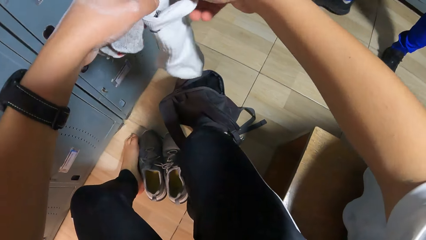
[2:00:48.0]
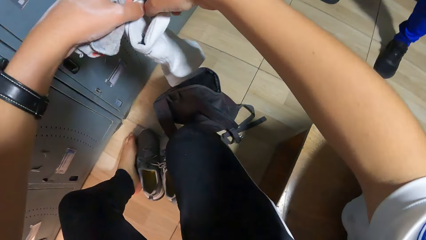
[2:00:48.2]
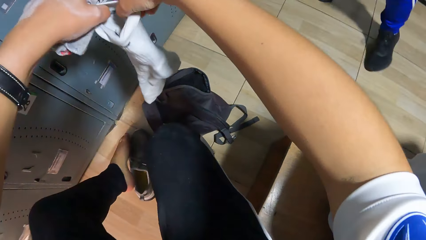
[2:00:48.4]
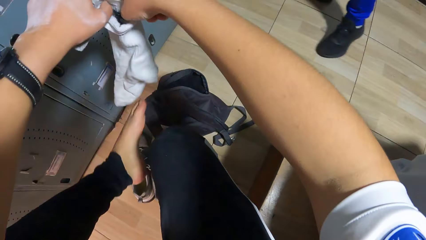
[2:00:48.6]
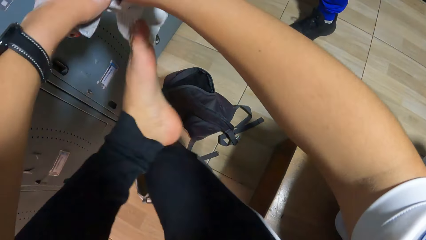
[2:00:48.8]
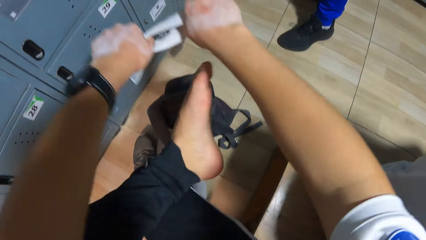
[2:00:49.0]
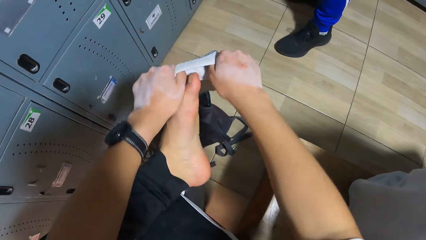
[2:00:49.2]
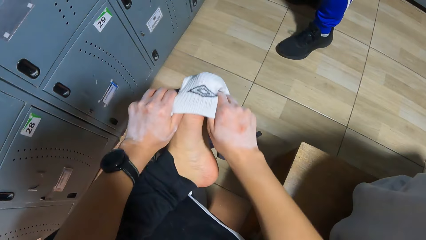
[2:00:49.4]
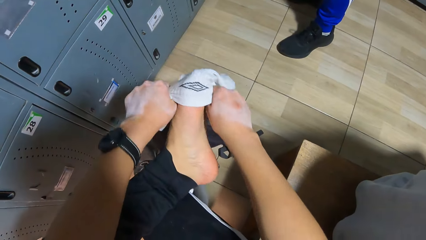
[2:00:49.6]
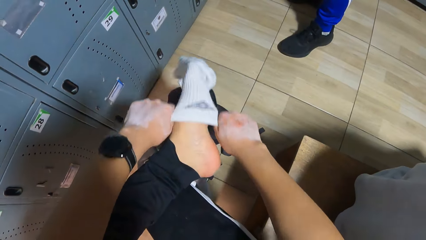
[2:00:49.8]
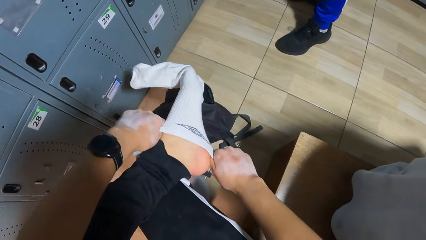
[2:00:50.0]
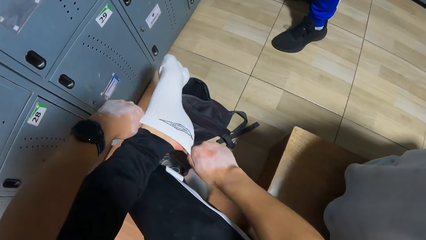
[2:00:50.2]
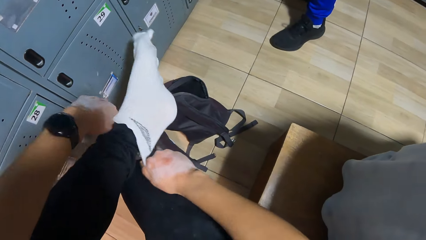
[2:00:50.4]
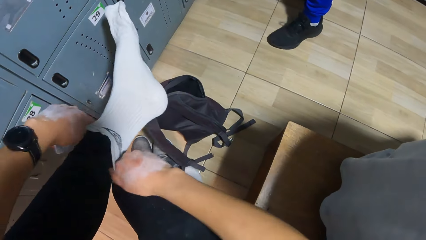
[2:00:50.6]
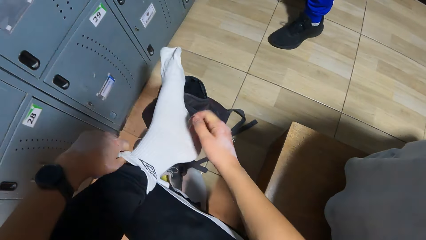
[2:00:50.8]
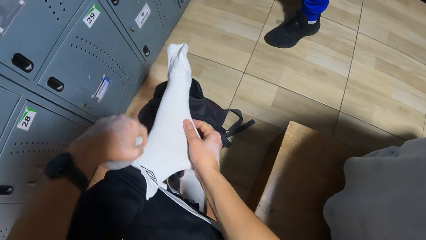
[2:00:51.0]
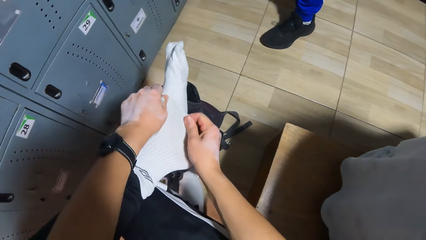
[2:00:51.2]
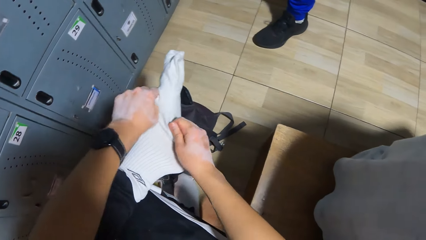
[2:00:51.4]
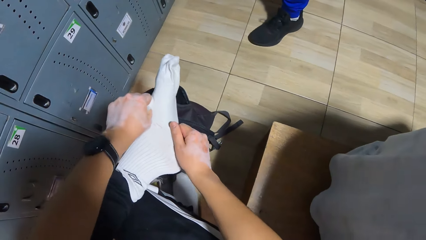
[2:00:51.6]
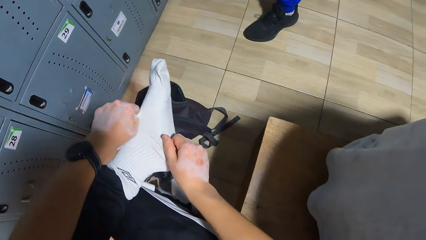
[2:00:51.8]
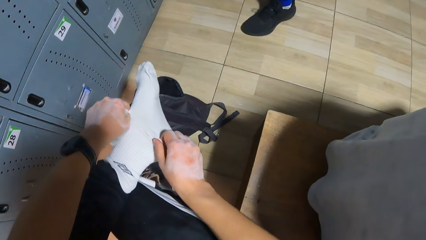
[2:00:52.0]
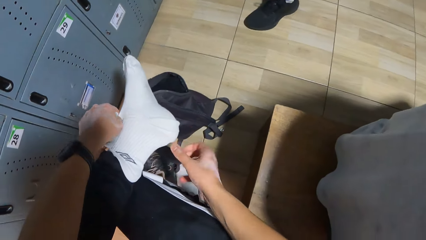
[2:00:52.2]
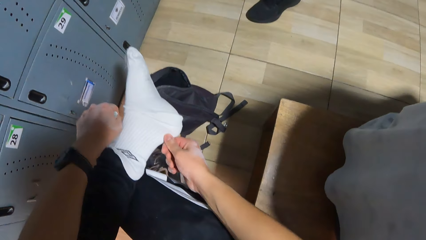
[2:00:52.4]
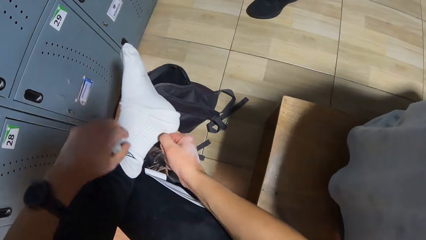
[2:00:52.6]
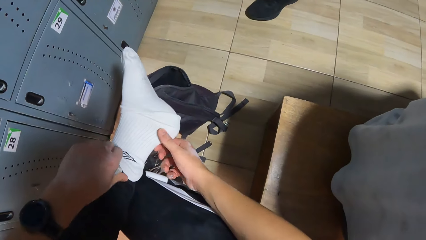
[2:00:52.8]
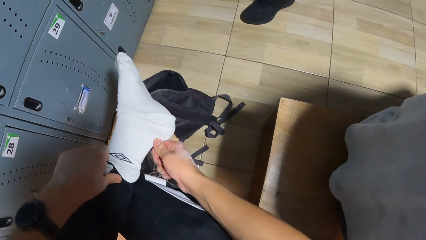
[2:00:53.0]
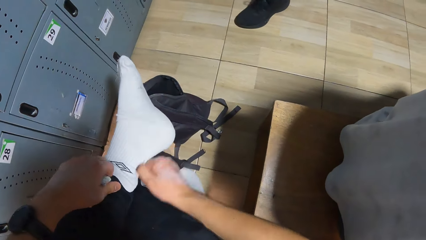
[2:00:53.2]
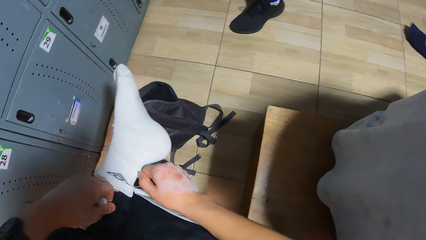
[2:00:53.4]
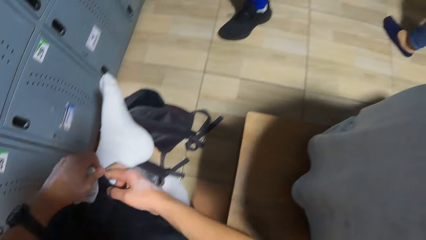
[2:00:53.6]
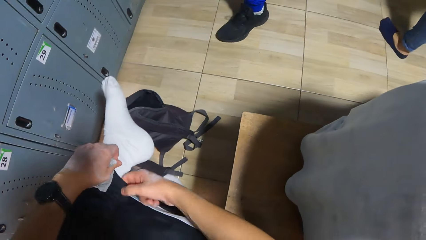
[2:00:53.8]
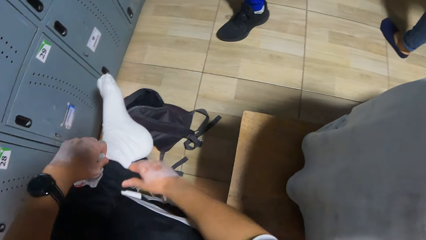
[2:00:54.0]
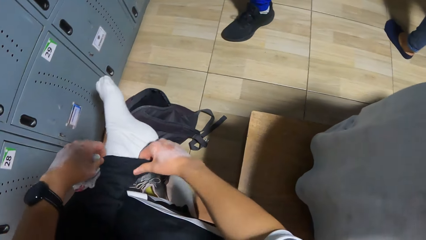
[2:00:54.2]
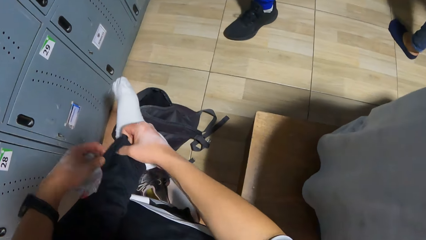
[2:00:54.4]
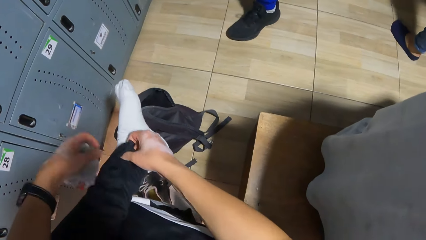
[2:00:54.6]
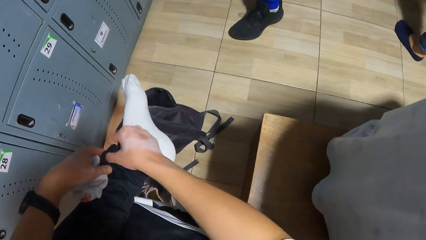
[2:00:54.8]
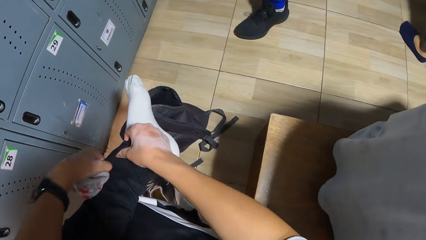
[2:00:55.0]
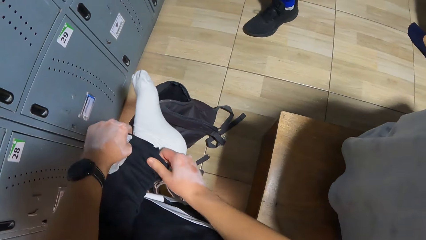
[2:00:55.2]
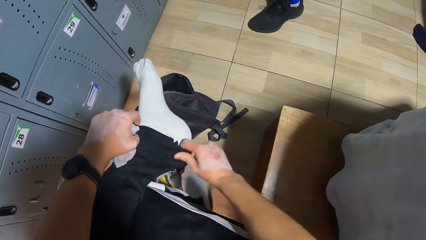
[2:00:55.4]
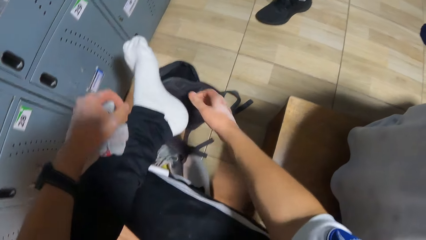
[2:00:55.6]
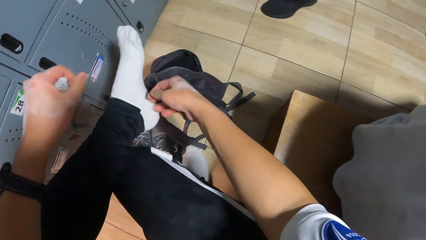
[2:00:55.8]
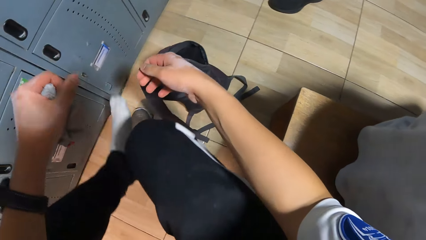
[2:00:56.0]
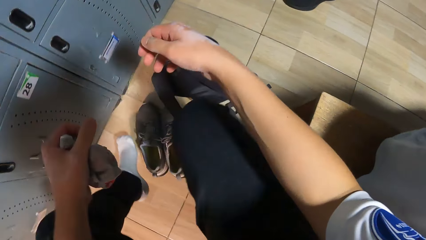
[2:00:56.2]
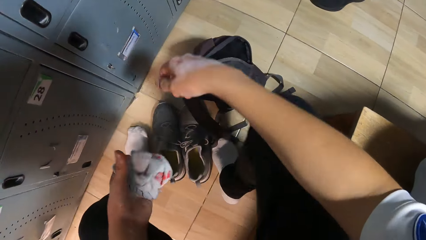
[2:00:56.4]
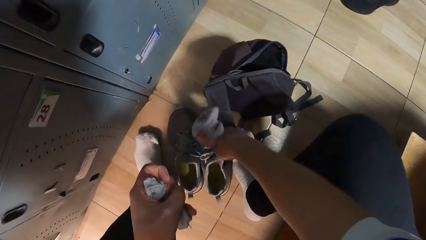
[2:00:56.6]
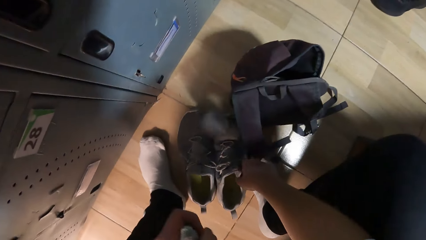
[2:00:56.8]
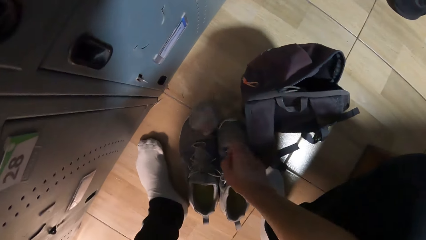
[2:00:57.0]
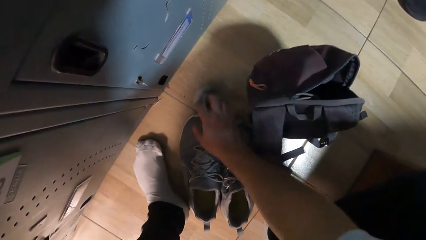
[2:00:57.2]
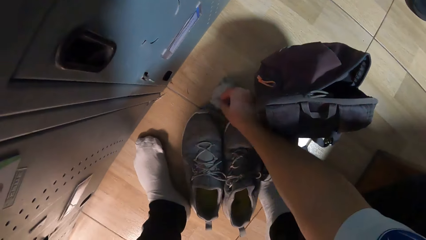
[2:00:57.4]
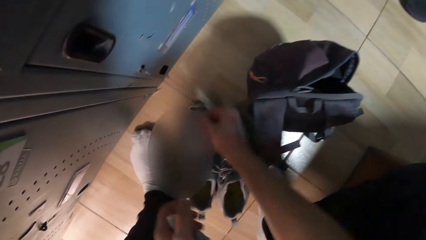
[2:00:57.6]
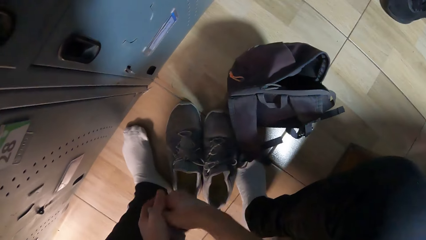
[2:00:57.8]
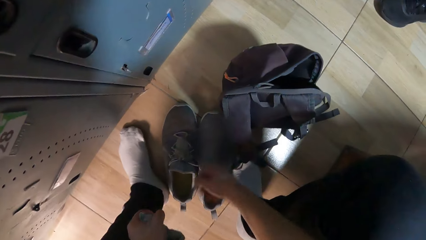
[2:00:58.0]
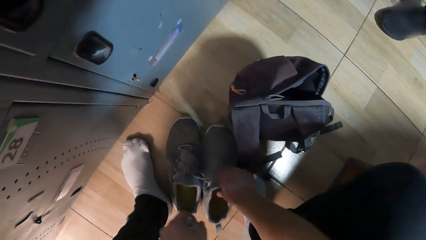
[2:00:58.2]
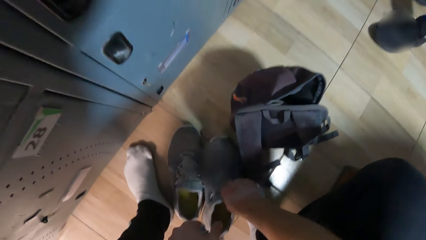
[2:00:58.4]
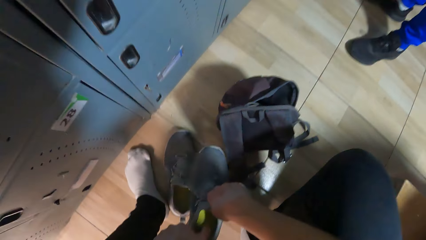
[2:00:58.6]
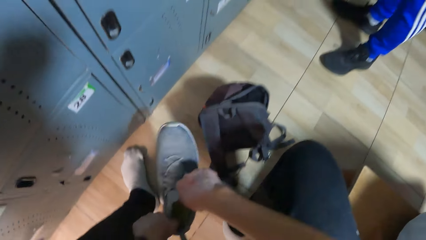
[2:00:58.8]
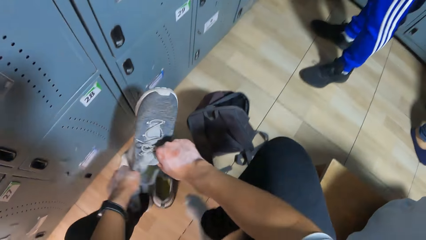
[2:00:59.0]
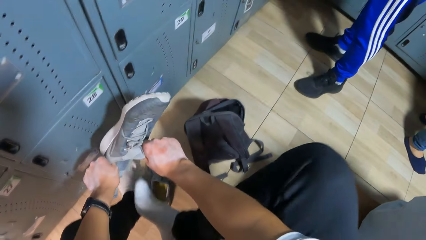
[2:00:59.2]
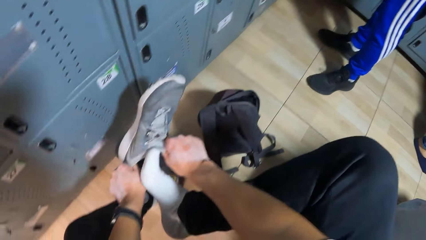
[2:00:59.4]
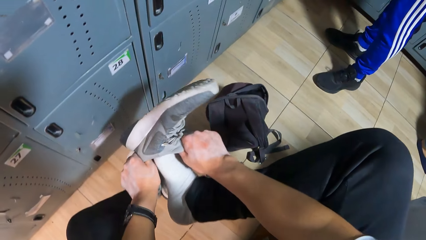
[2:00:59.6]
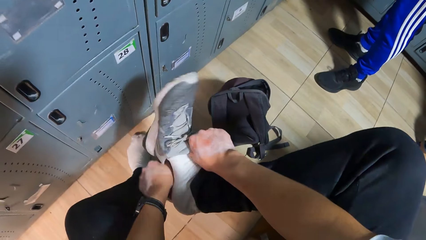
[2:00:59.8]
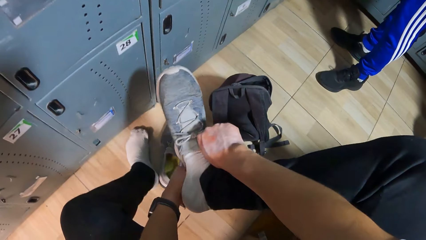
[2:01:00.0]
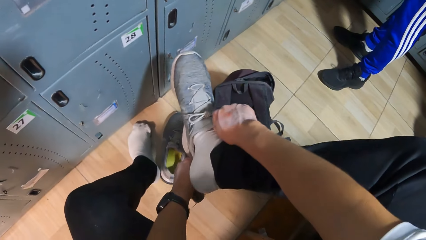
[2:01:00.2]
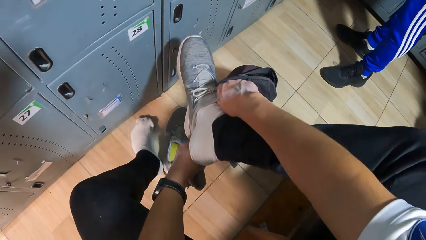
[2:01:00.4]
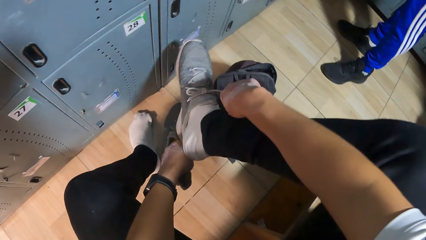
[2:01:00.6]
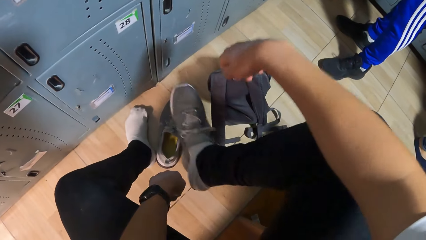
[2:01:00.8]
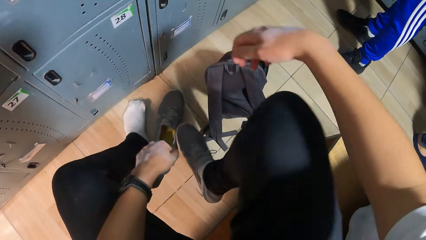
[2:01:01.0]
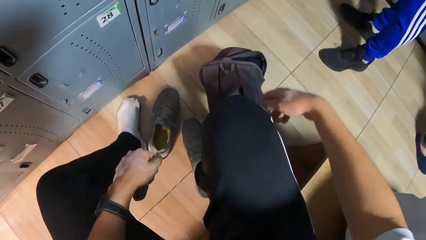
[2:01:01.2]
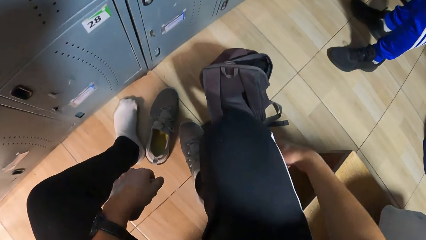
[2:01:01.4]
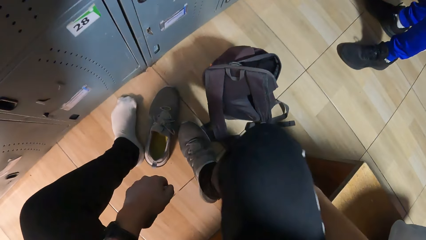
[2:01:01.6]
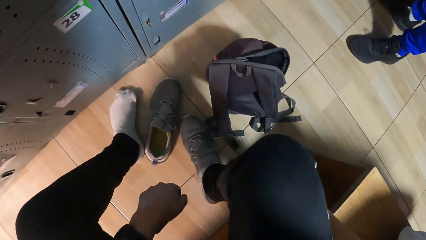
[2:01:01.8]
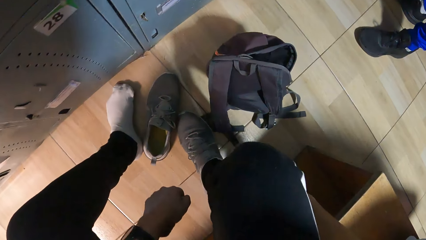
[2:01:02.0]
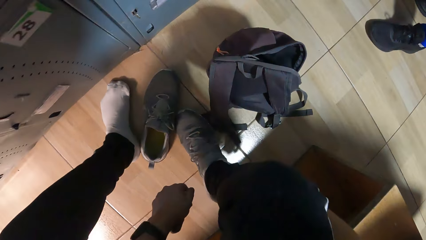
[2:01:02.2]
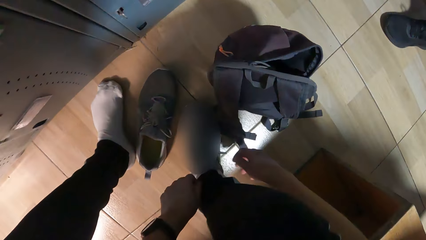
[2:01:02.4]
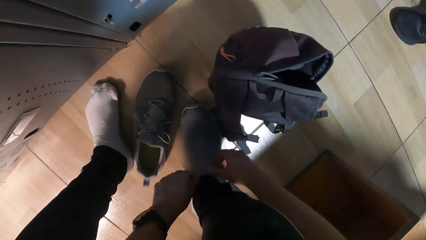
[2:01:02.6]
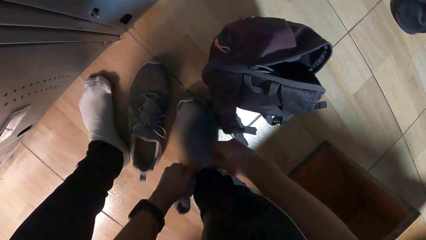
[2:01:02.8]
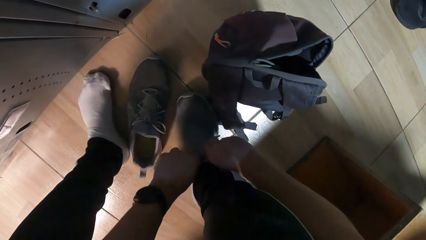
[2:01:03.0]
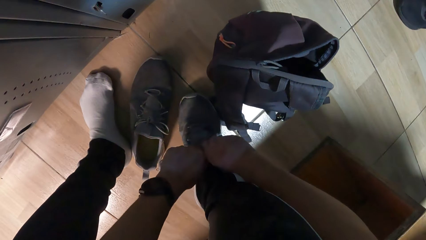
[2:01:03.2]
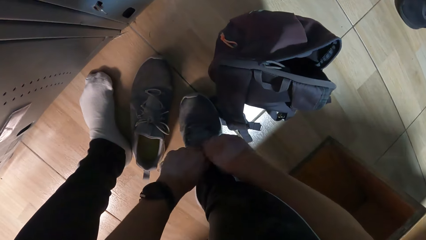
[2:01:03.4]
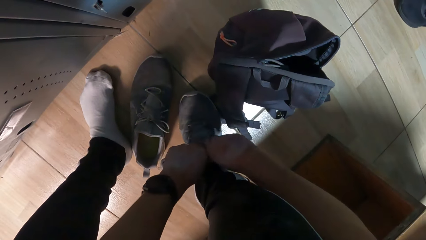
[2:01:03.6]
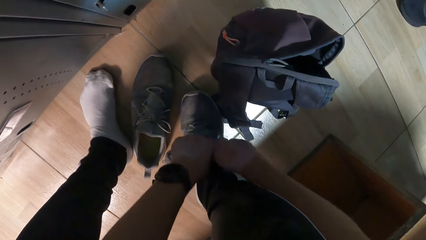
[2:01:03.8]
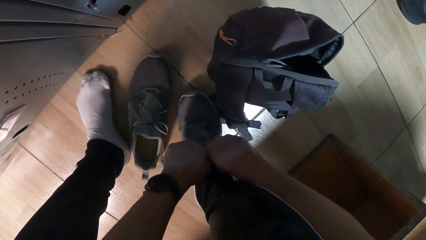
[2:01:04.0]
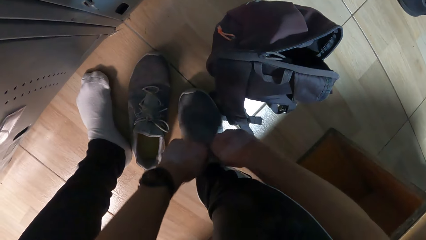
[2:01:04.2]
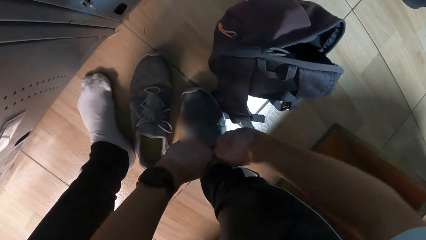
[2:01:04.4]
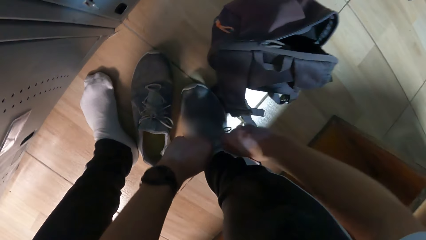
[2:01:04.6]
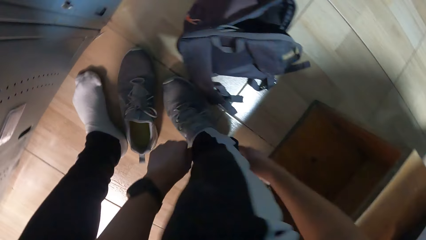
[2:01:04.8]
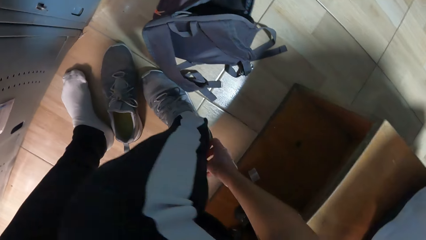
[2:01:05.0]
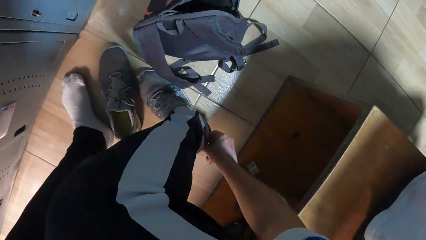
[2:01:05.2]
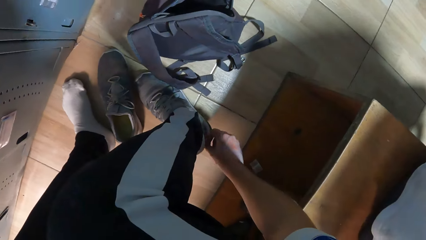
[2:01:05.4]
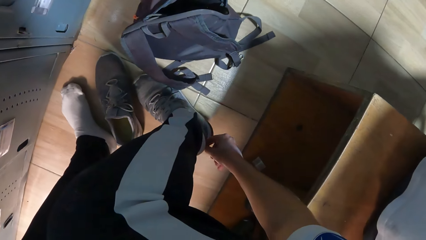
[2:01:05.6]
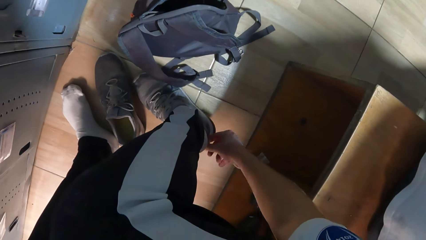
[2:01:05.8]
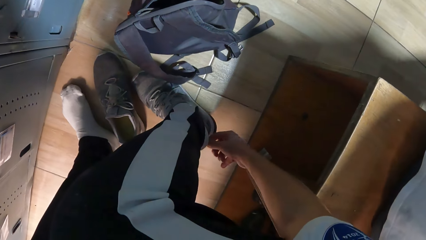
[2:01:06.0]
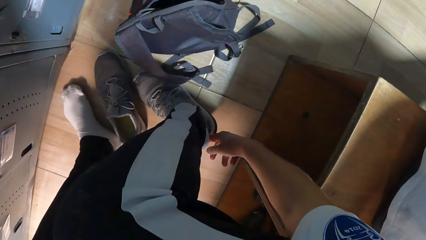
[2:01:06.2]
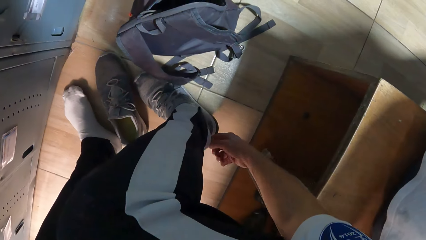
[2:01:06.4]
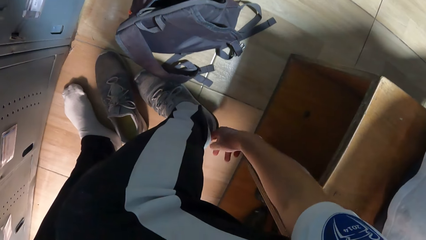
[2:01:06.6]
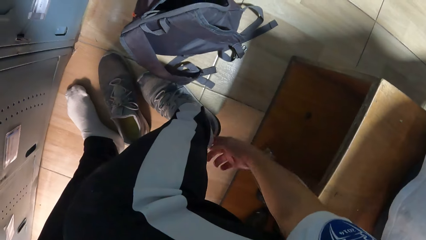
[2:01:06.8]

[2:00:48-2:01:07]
The camera wearer wears the socks in his left leg with both hands. He adjusts his trousers with both hands. He drops the socks on the floor. He picks the socks from the floor with his left hand. He wears the shoe in his right leg with both hands. He picks the shoe on the floor.
